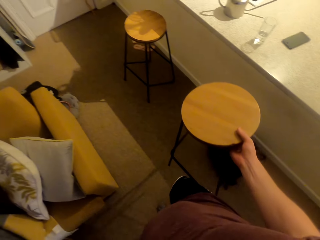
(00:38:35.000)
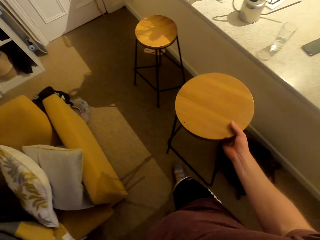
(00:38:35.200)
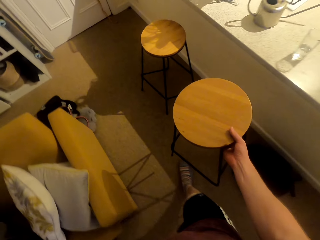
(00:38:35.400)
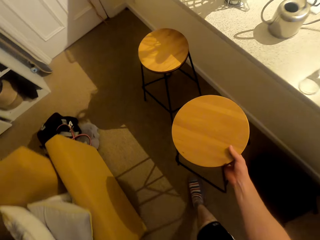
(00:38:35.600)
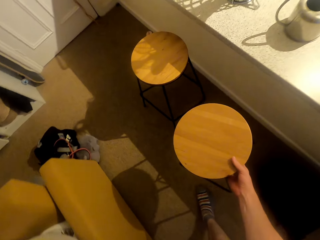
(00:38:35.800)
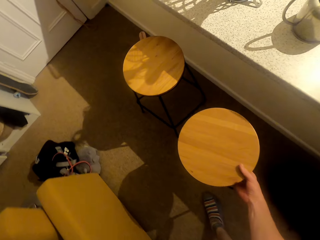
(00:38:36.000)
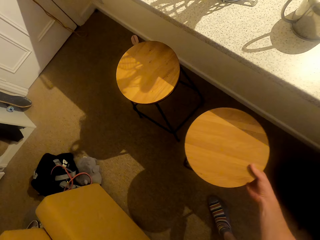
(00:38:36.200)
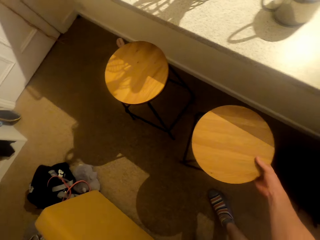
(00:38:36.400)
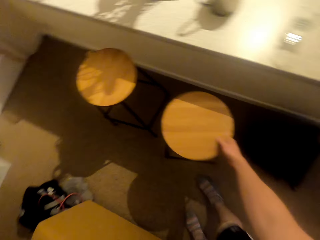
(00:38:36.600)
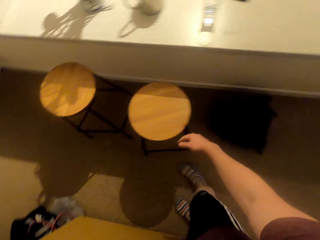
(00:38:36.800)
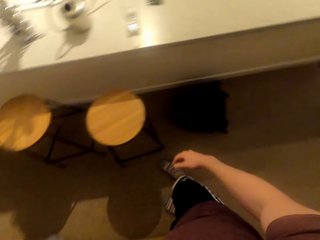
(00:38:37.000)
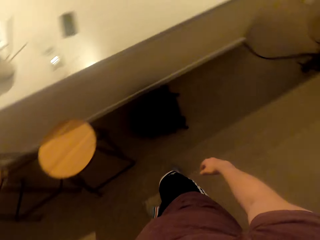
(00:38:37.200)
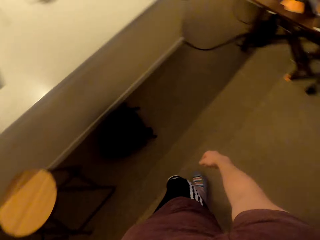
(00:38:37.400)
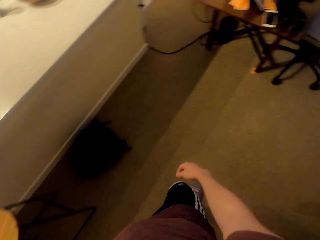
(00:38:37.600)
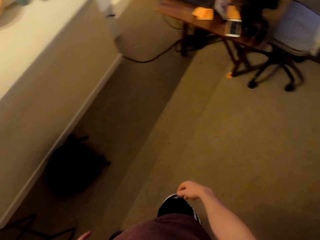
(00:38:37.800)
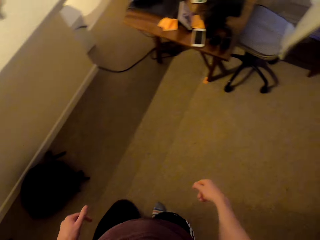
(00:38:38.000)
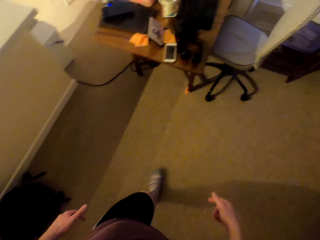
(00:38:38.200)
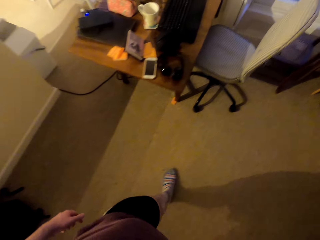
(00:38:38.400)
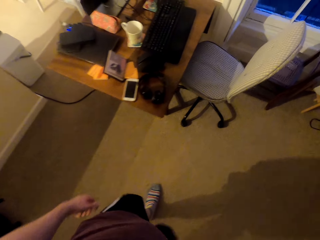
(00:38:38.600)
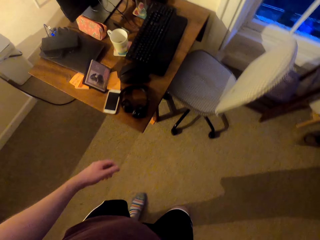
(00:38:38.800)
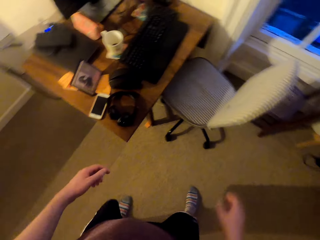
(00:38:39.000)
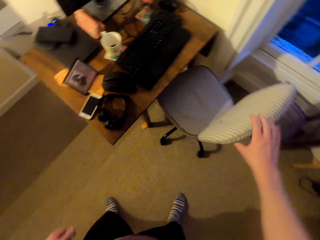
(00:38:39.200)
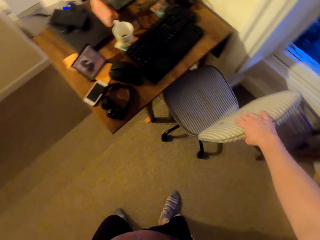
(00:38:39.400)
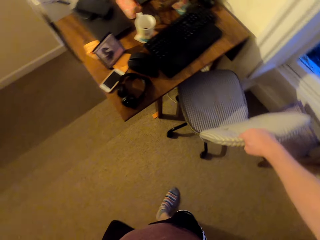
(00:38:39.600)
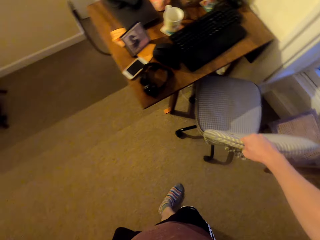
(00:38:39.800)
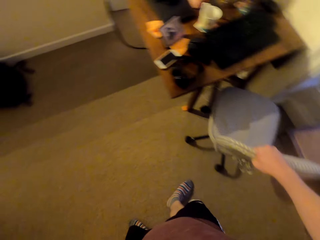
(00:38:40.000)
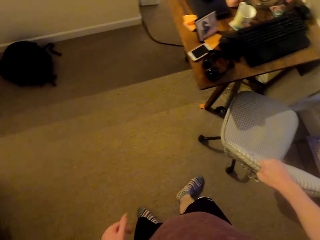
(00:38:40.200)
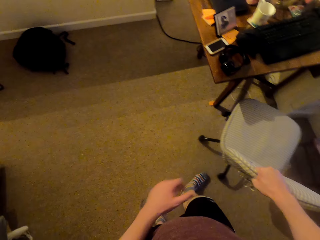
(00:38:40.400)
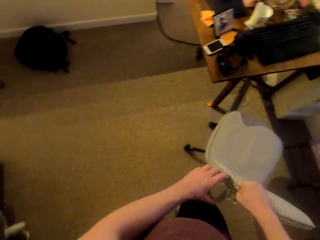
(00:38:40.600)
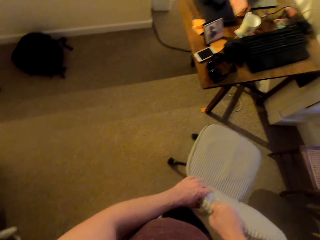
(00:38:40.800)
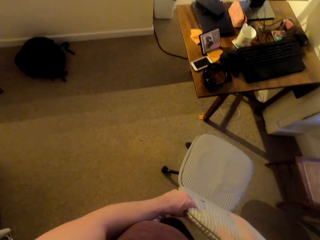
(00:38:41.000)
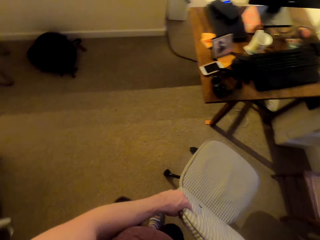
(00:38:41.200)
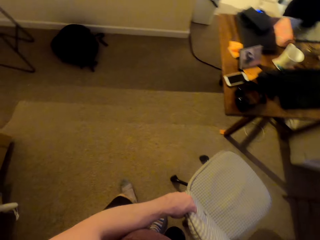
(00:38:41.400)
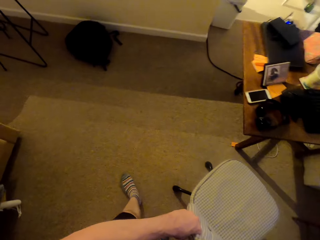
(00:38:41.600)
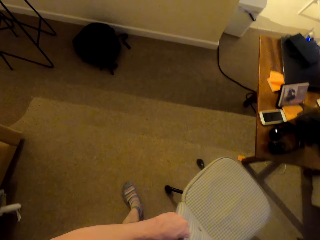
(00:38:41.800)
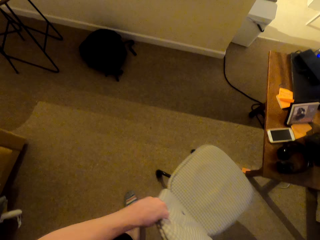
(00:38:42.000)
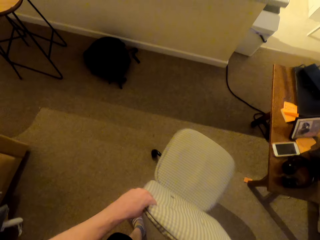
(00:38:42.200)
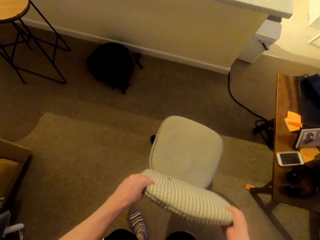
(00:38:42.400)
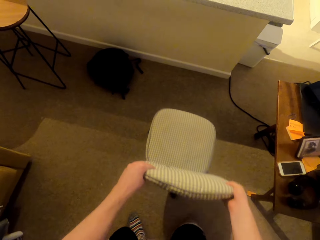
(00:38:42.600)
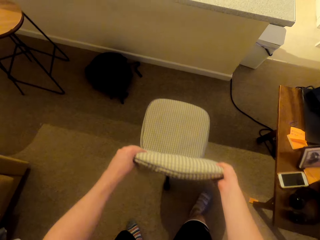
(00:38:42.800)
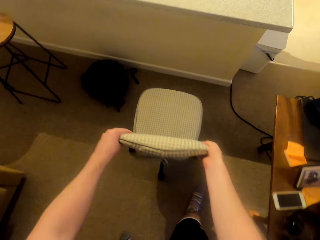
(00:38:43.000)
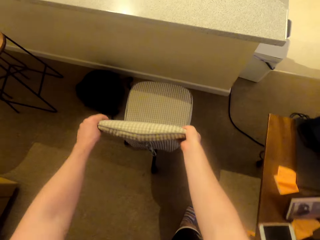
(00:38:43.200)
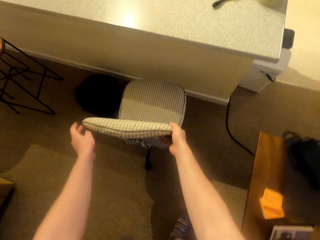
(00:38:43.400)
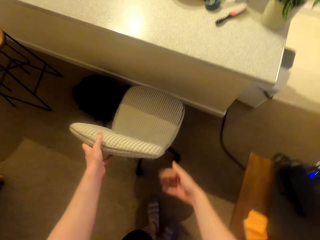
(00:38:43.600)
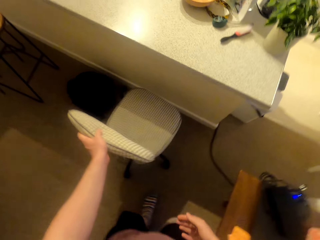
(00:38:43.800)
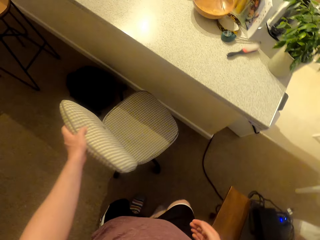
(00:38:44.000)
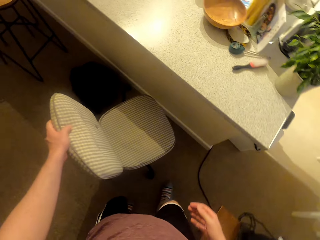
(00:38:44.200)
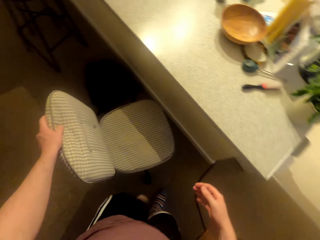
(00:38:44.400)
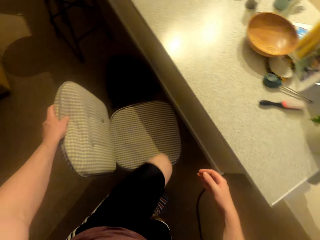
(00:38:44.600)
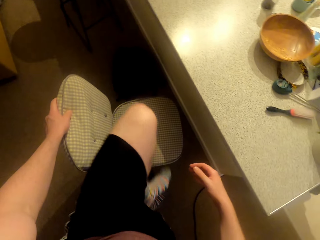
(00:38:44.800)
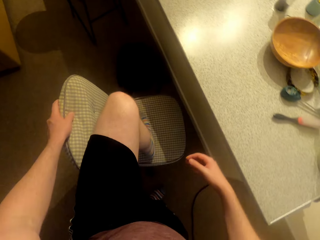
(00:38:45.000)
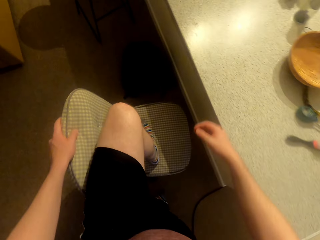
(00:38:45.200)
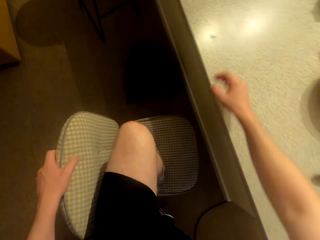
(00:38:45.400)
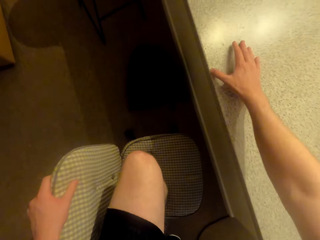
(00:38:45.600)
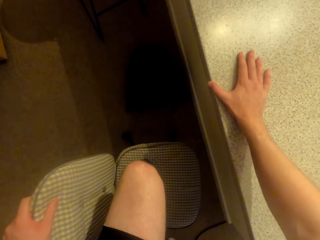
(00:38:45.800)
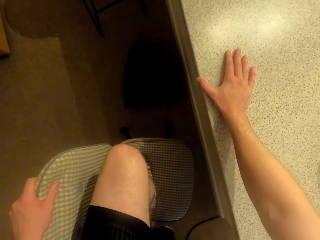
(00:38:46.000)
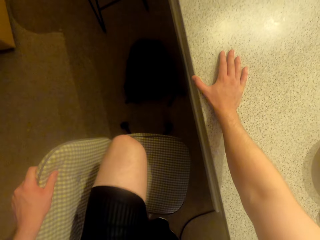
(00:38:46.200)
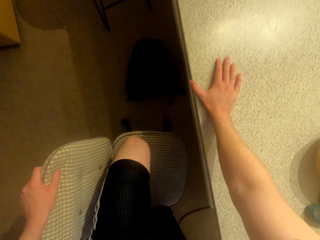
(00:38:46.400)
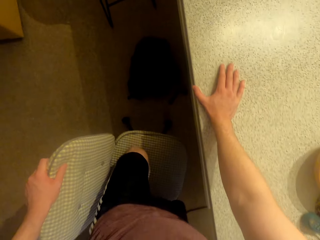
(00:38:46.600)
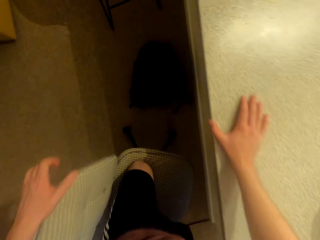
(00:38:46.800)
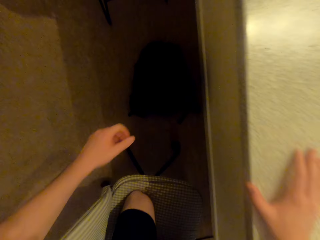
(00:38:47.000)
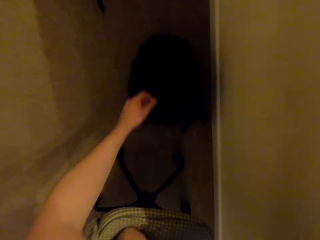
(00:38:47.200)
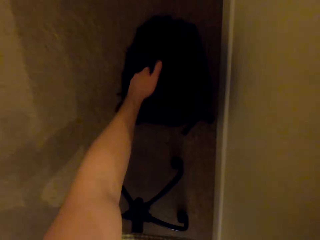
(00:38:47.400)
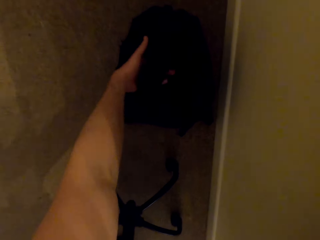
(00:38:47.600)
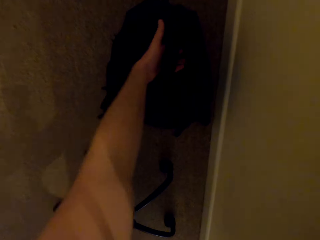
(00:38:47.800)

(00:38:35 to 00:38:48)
The camera wearer moves the stool. They pull a chair. They move the chair. They step on the chair.

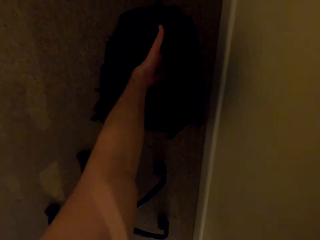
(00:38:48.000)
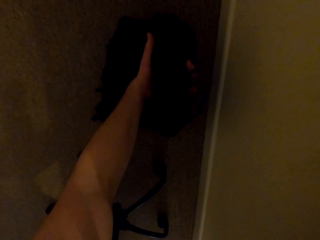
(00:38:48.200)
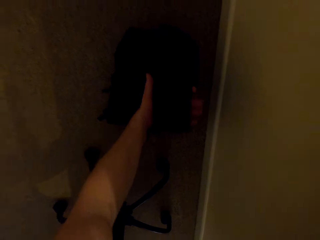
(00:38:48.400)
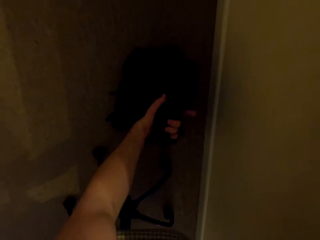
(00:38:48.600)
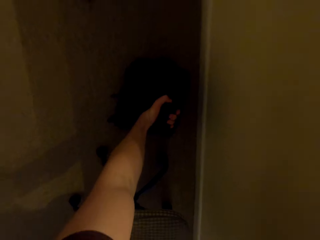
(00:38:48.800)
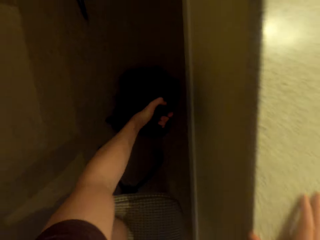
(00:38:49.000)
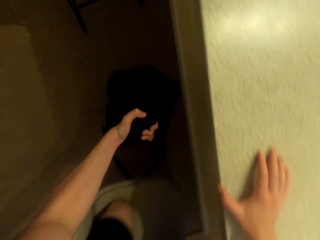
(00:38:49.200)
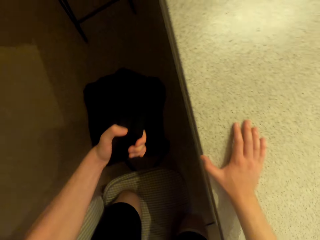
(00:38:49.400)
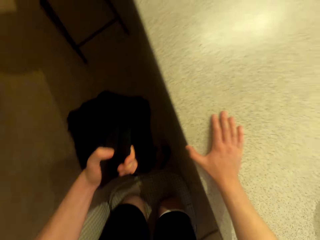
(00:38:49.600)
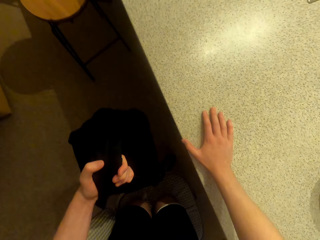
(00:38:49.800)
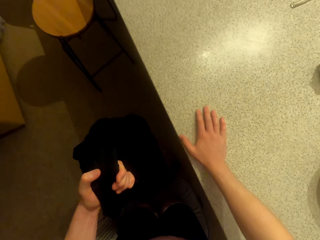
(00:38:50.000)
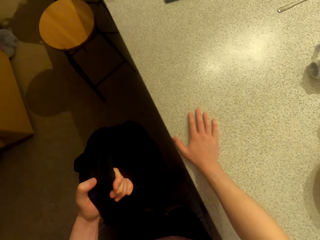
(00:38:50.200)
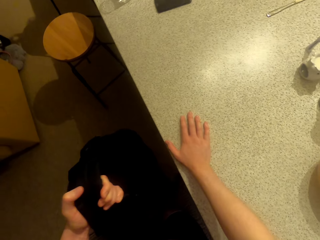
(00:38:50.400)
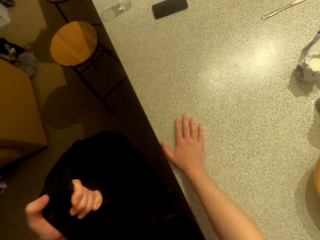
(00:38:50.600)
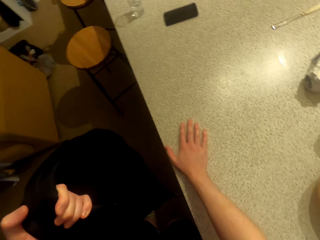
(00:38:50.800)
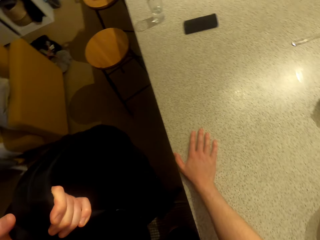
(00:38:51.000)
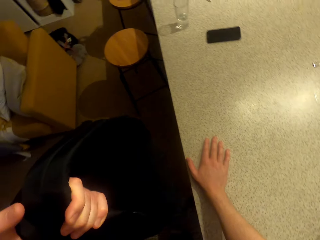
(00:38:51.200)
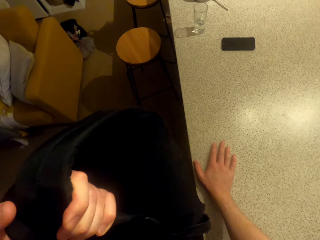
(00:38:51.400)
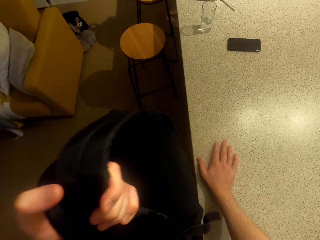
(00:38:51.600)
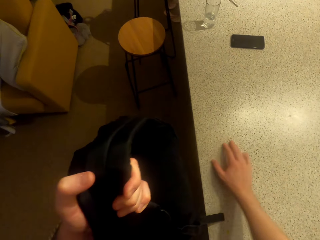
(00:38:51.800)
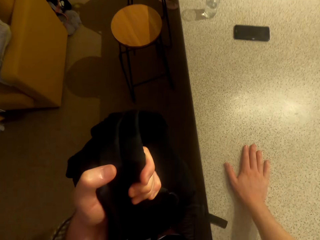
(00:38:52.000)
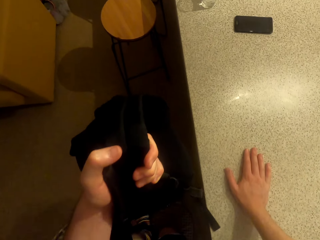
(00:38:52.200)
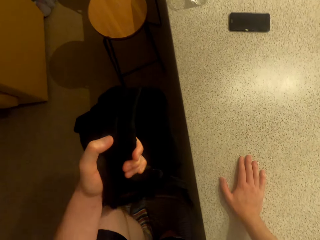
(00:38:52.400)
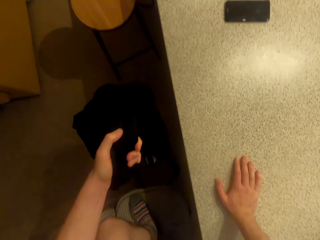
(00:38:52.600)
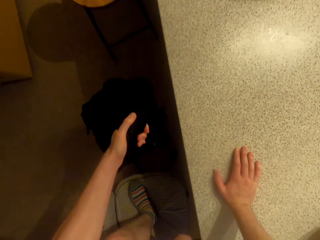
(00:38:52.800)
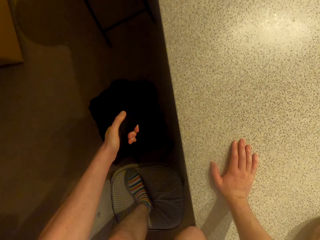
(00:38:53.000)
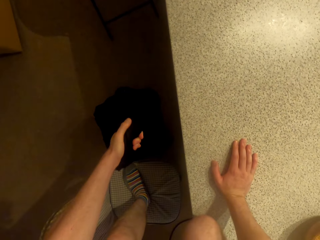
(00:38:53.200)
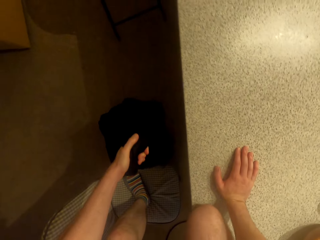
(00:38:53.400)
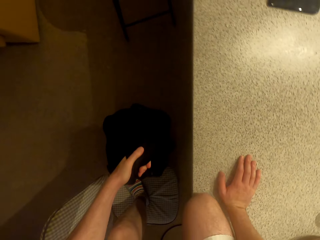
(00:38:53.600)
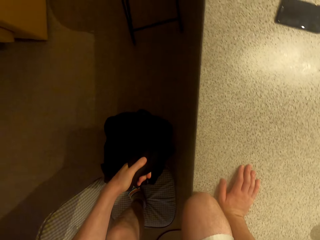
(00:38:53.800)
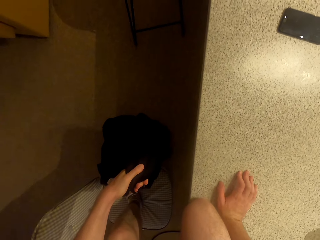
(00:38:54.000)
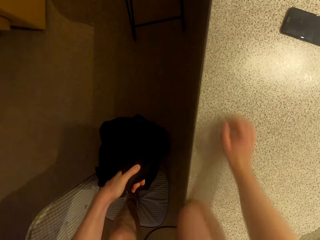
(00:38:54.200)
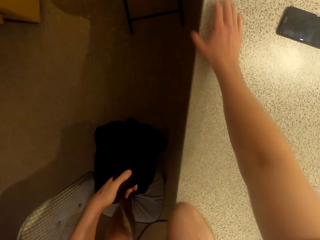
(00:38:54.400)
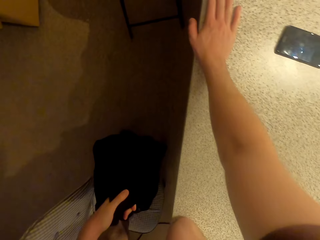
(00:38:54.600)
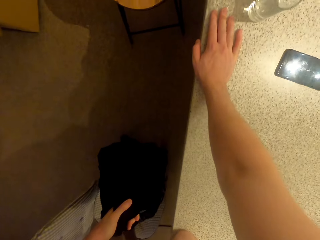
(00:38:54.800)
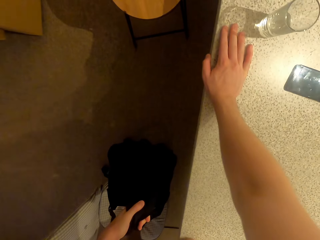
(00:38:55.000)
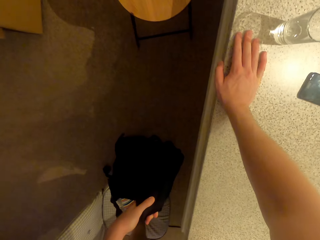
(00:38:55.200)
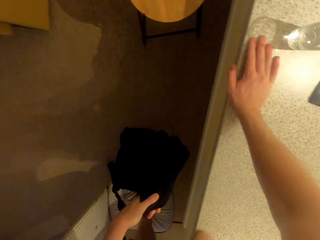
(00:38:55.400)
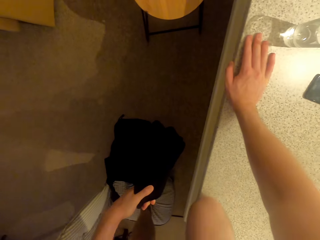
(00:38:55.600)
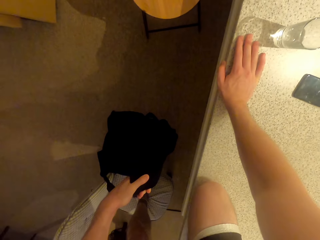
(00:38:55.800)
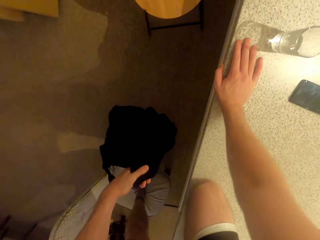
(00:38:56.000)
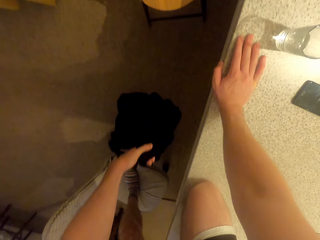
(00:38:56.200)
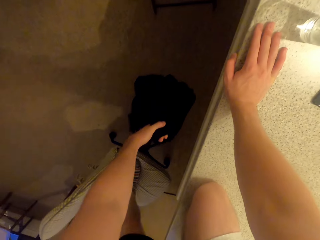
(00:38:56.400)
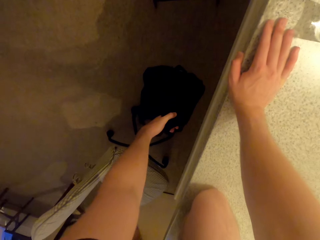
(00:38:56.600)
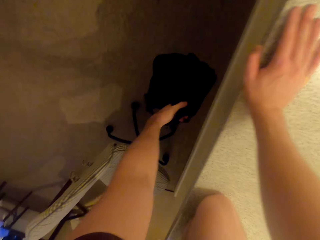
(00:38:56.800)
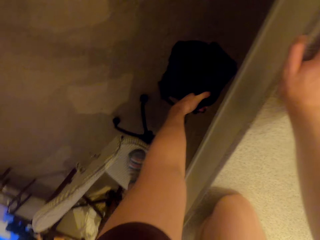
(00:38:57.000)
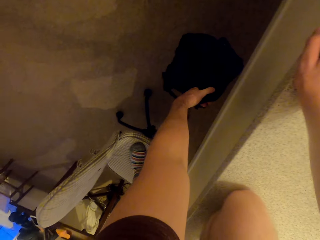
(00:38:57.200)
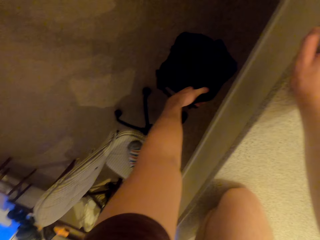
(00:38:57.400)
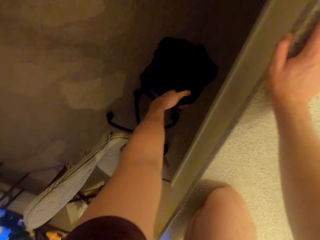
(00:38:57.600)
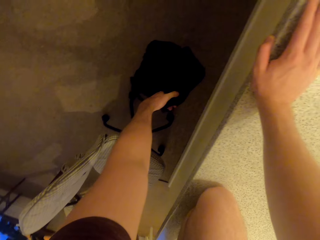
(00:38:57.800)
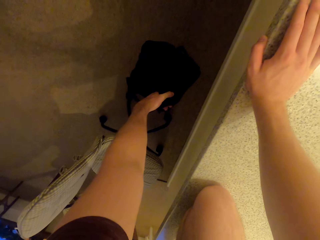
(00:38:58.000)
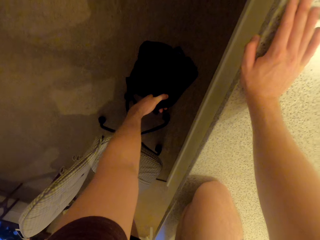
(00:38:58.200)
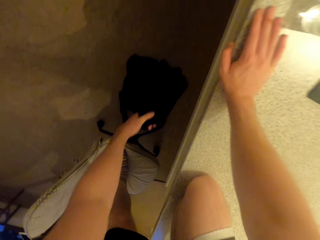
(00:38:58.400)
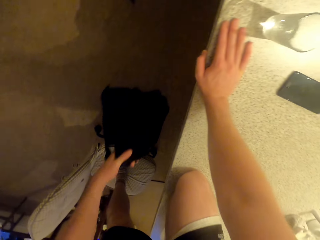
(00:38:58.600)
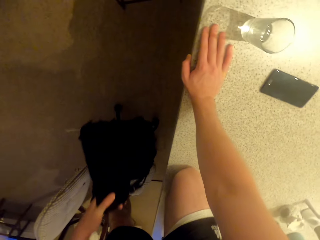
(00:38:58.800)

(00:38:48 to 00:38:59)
The camera wearer lifts up the backpack.
